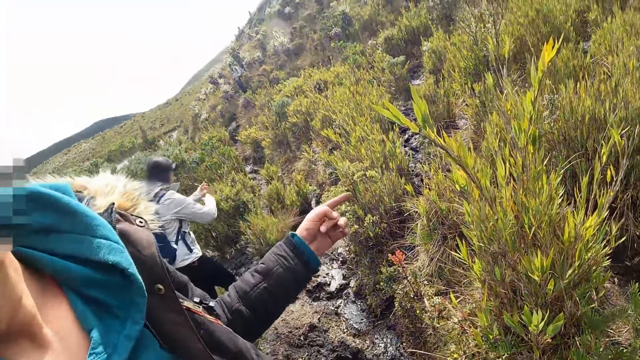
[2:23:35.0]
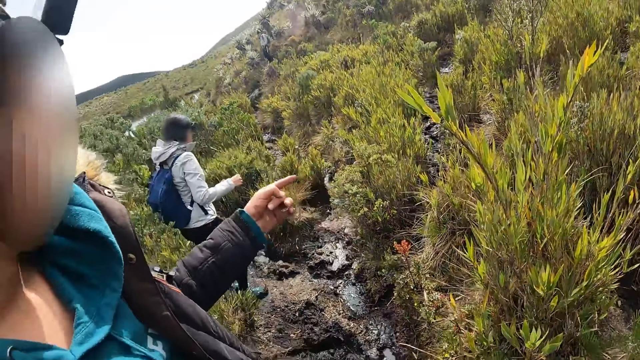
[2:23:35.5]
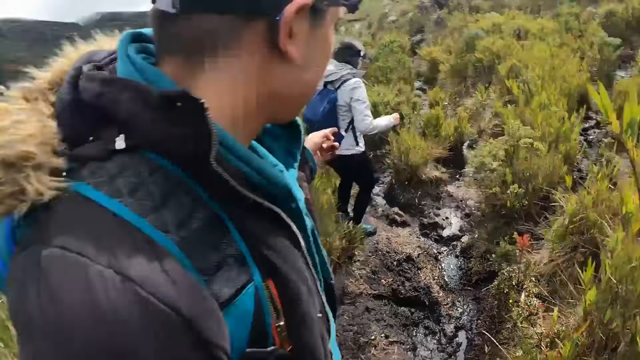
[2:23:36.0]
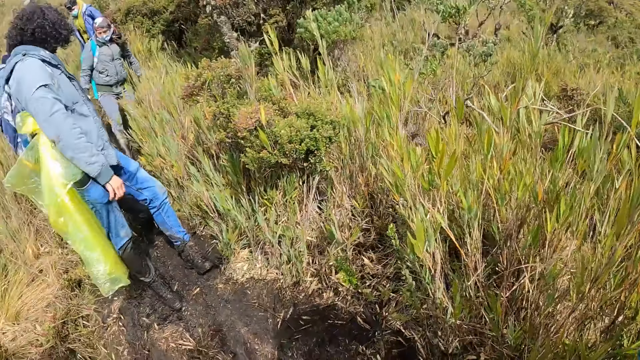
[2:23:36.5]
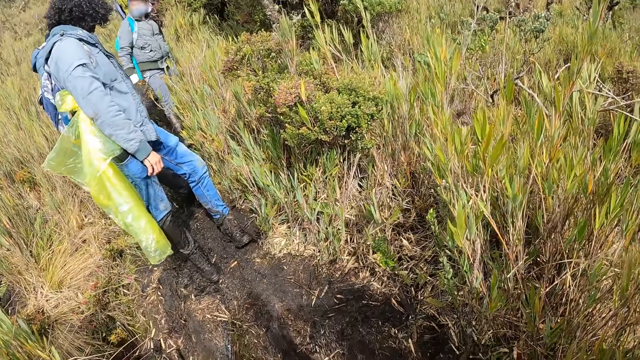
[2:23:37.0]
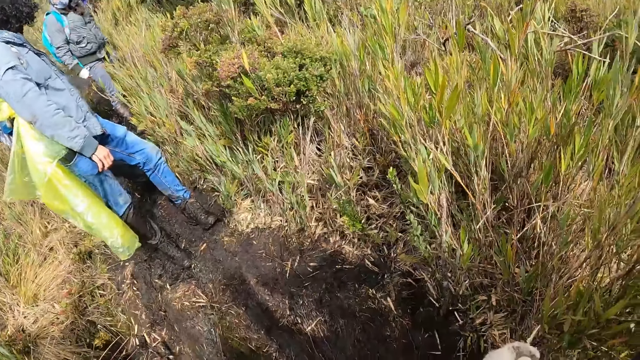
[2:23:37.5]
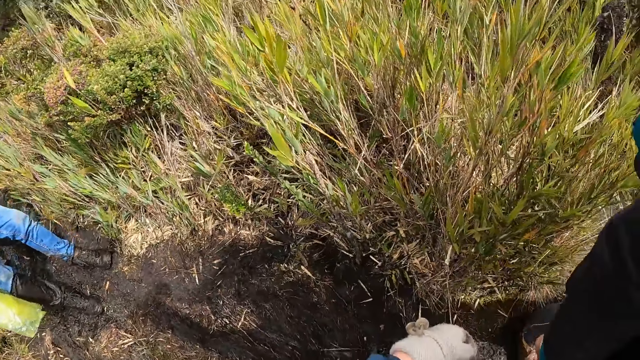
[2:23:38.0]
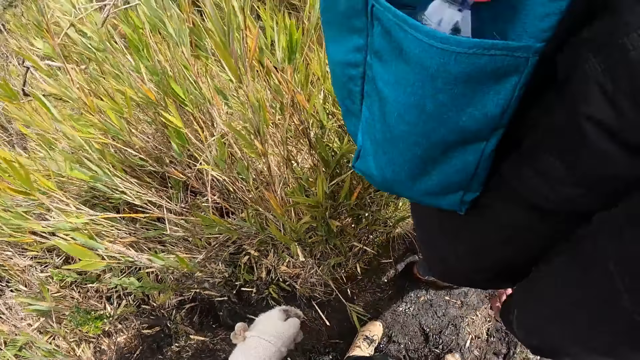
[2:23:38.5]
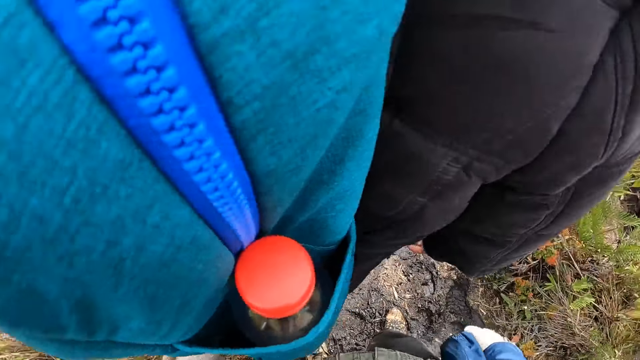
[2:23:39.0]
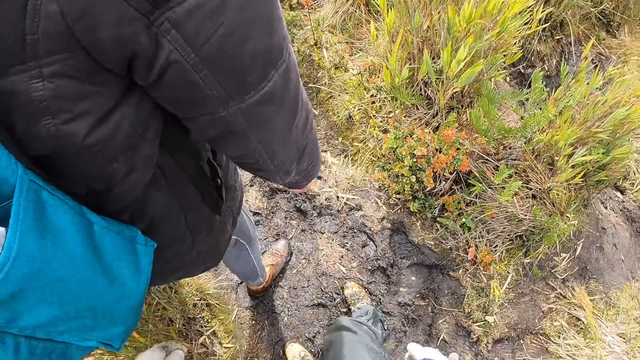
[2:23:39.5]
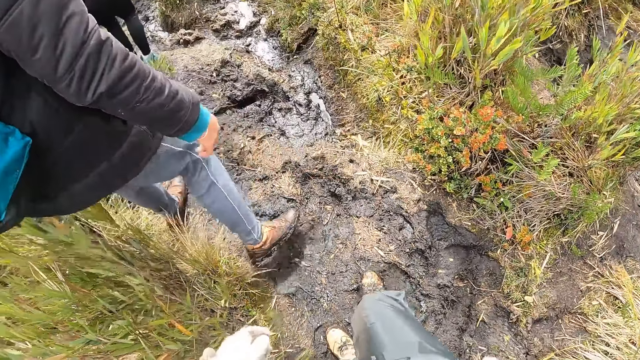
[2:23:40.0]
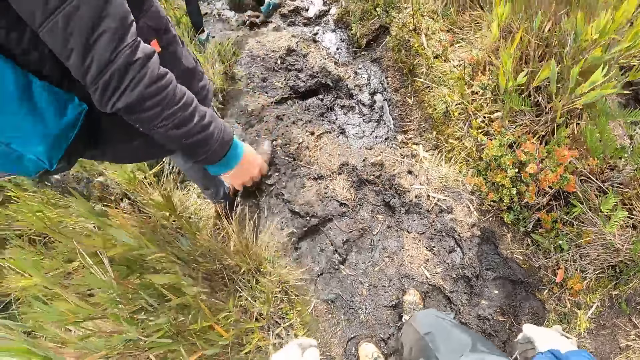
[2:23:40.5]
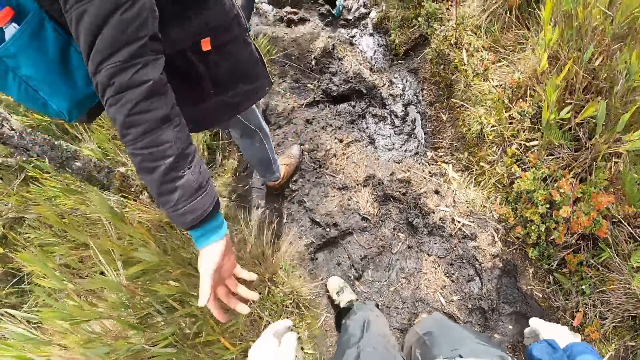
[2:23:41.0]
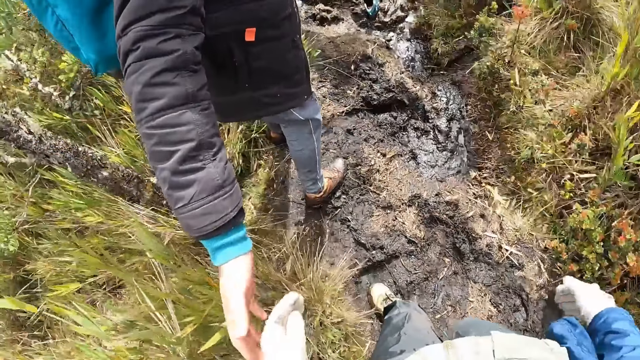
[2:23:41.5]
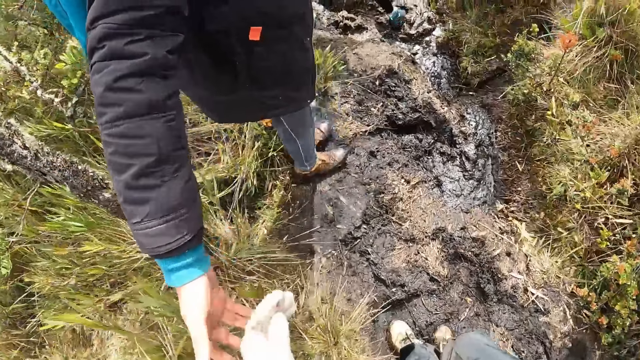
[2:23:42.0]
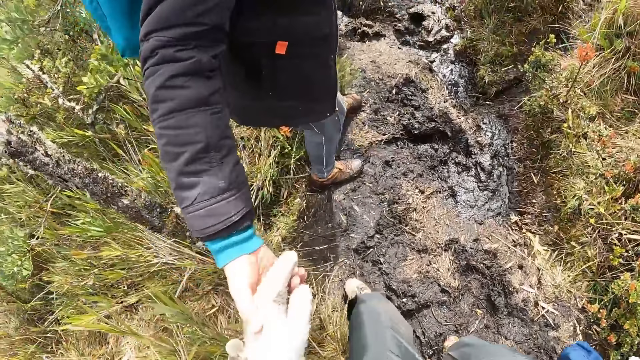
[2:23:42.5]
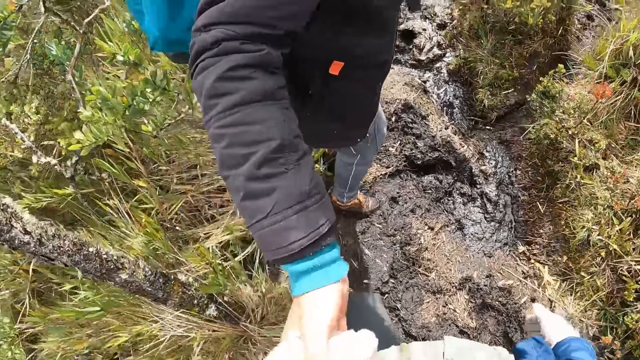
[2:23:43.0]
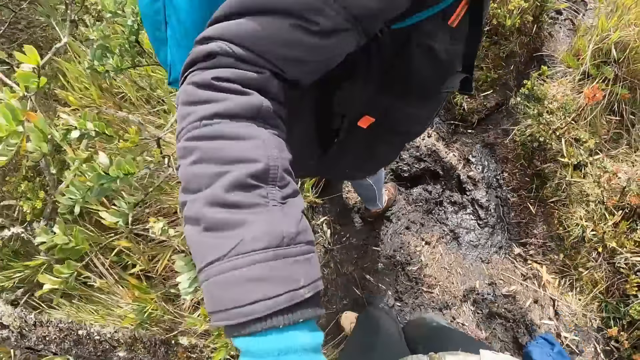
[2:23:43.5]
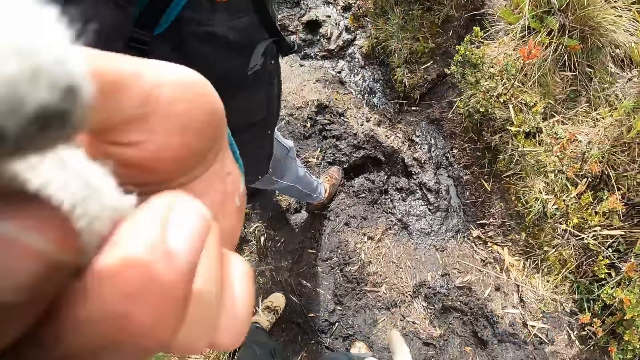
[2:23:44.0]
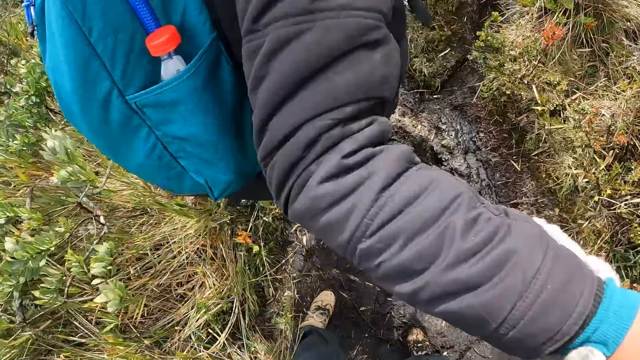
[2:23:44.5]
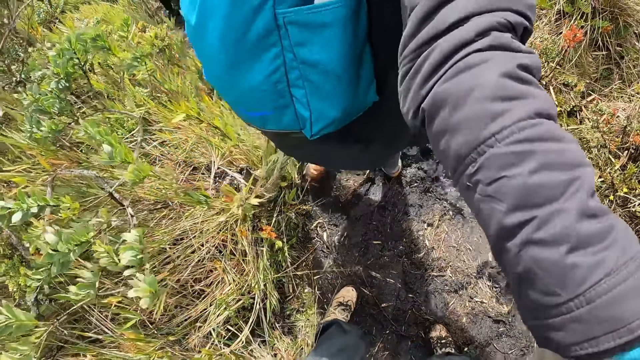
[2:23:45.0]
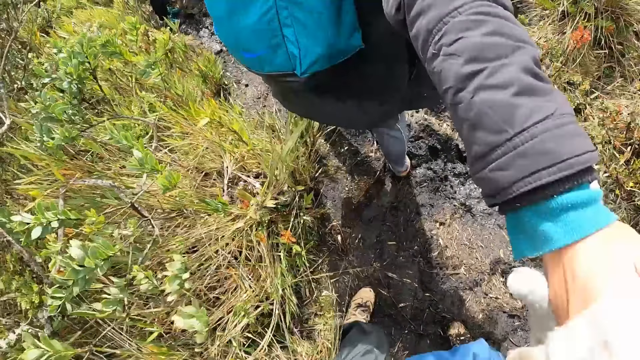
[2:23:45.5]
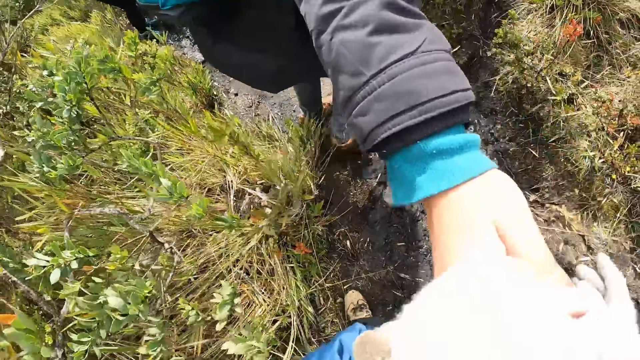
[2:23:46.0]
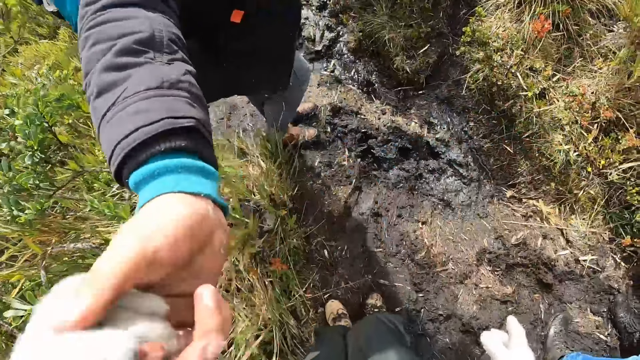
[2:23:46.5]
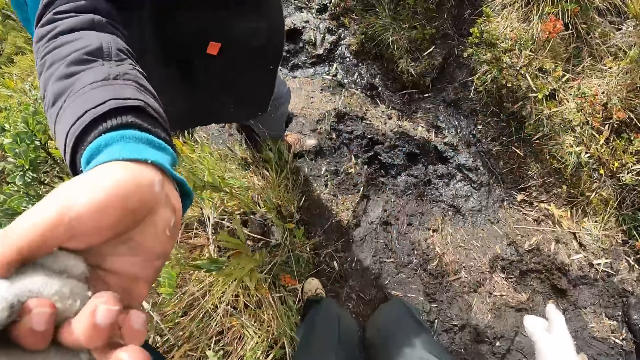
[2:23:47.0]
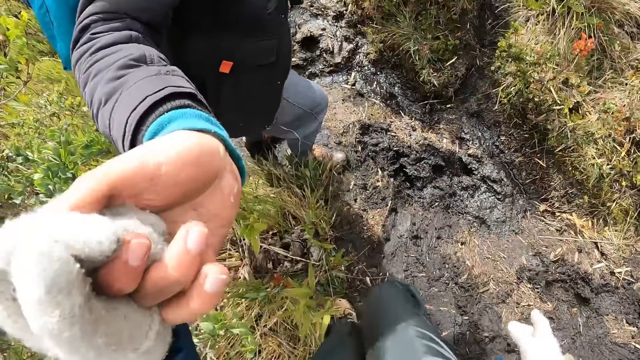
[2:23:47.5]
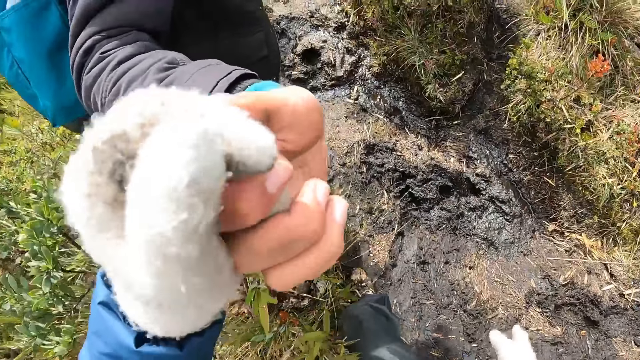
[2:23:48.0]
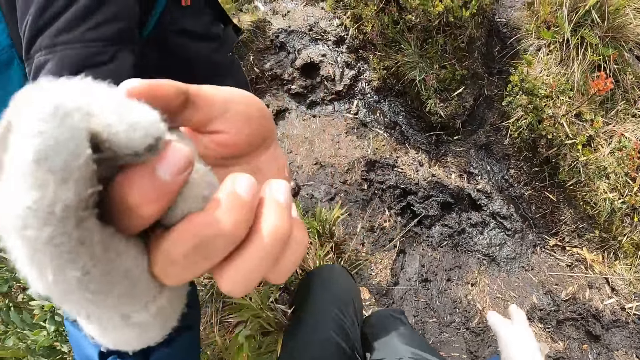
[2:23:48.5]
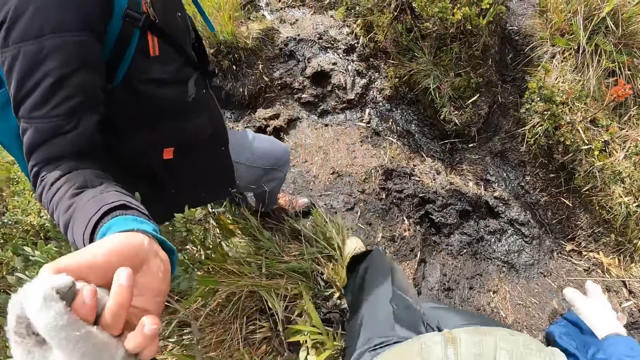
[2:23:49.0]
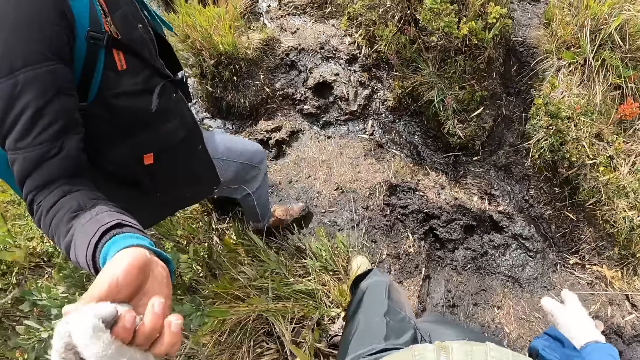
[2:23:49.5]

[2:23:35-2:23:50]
The woman holds the camera wearer by his left hand with her right hand. The camera wearer walks. He holds the woman by her left hand with his right hand.

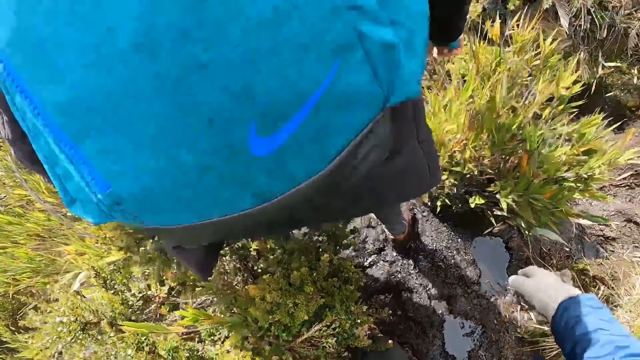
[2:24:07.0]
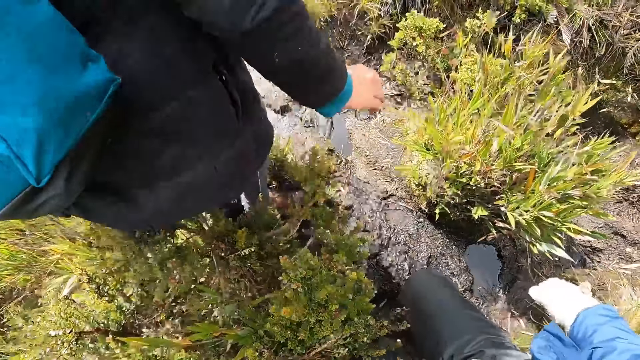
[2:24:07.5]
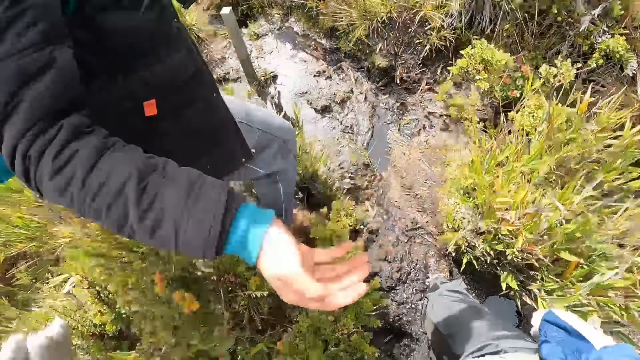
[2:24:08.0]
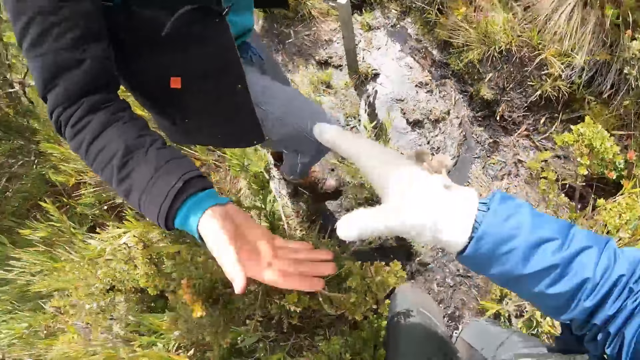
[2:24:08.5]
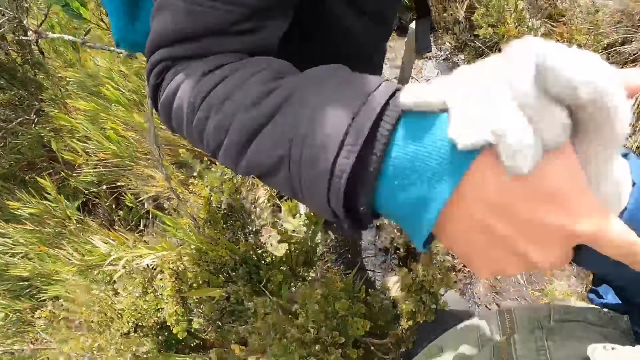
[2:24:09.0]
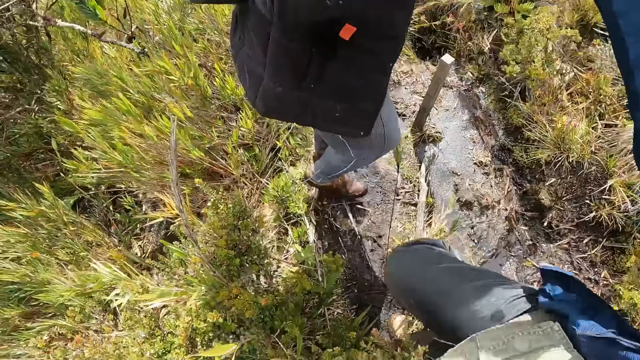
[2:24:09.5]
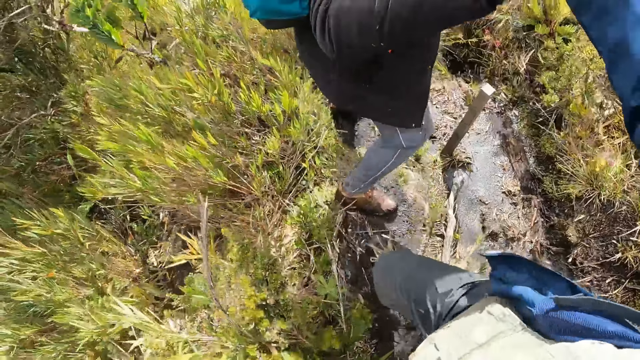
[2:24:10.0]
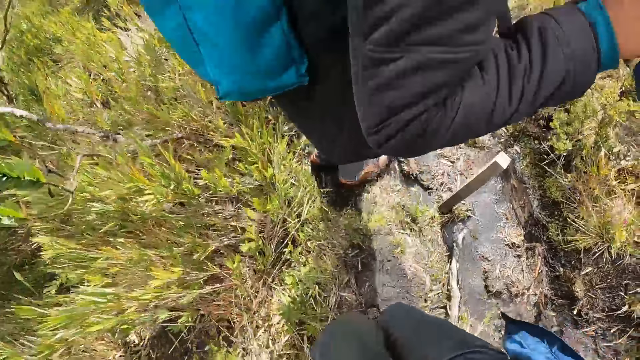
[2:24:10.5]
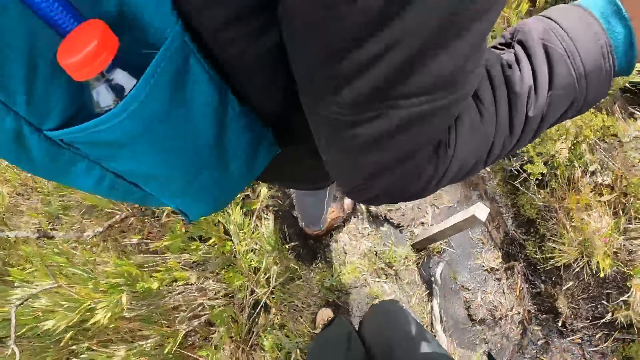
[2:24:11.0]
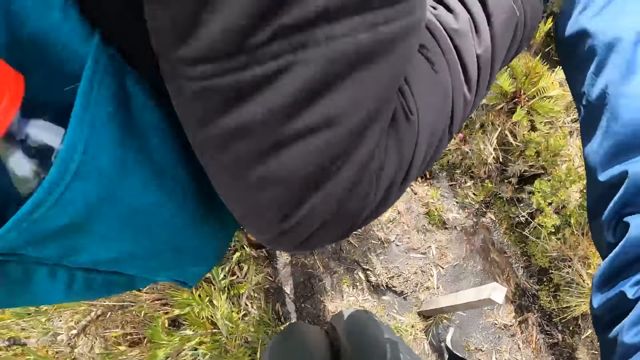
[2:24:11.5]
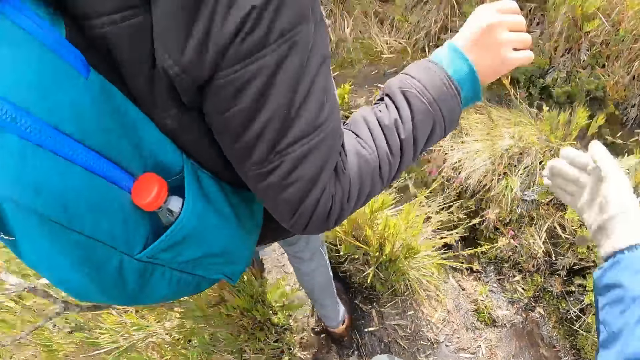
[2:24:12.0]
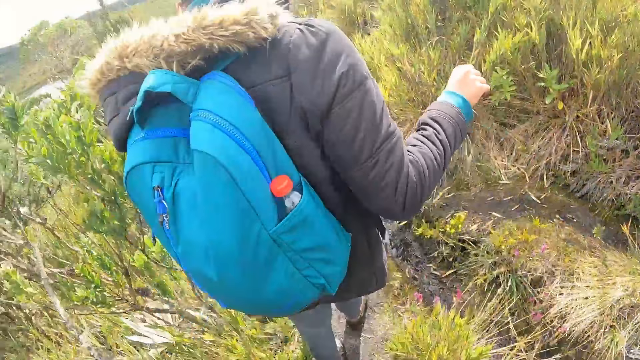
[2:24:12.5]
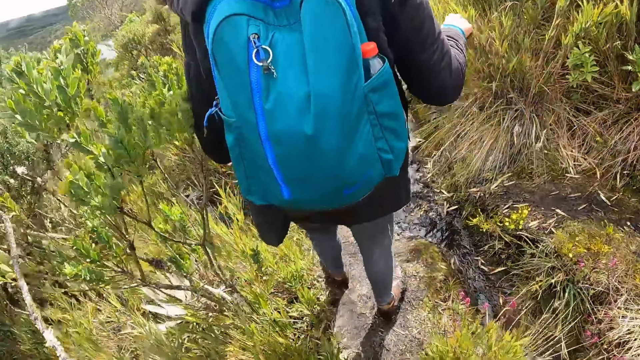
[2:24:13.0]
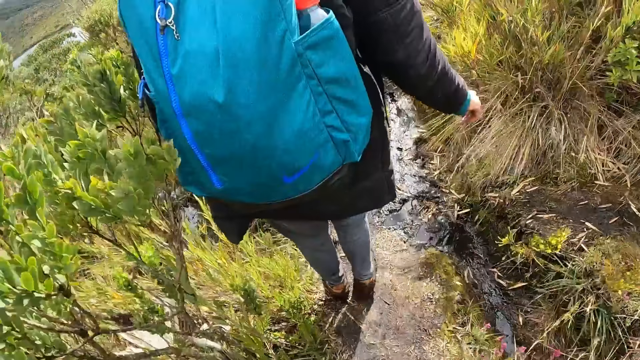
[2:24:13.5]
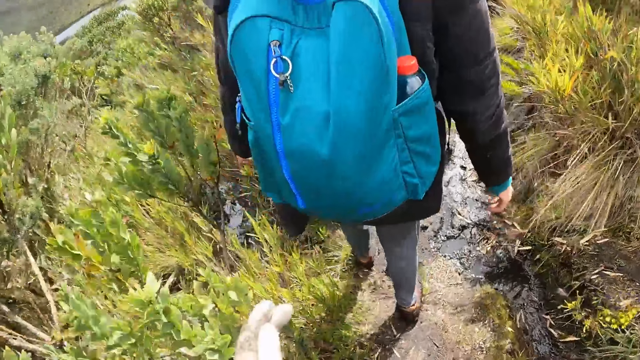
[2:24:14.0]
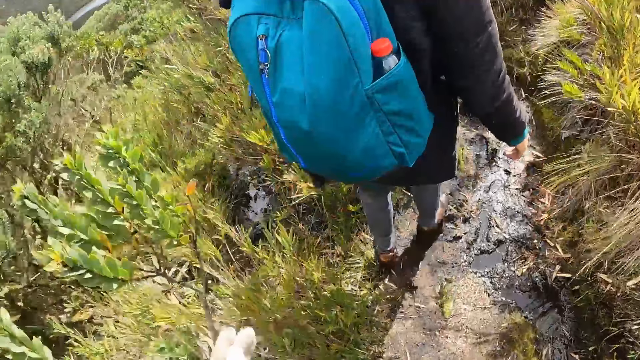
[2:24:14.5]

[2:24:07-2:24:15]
The woman holds the camera wearer by his right hand with her right hand. The camera wearer holds the woman's hand. He walks.
